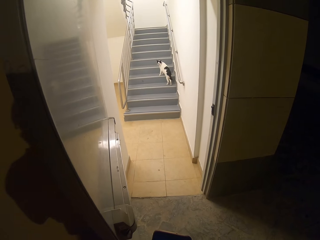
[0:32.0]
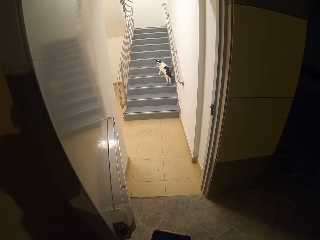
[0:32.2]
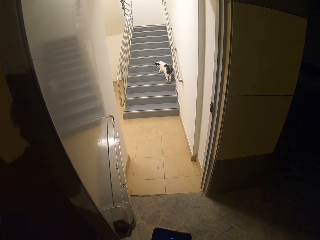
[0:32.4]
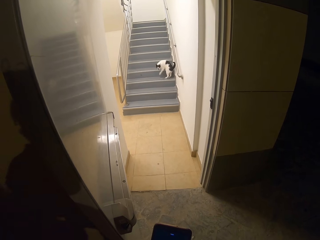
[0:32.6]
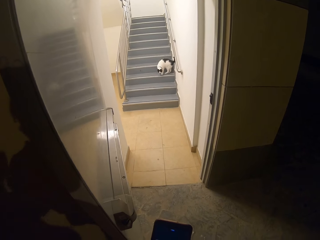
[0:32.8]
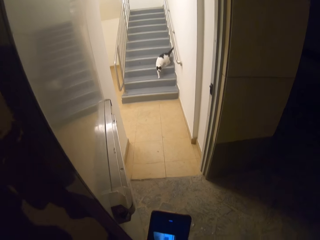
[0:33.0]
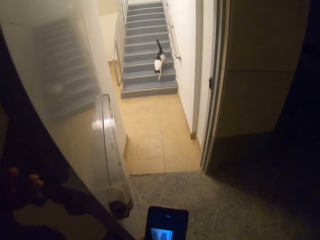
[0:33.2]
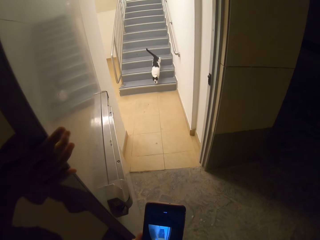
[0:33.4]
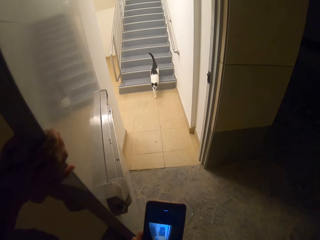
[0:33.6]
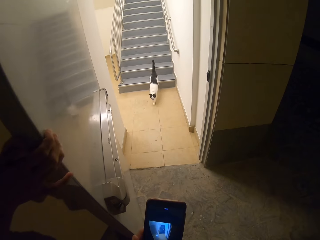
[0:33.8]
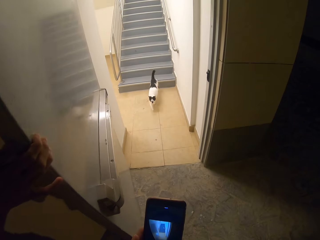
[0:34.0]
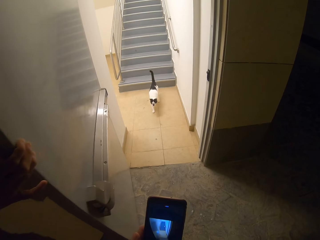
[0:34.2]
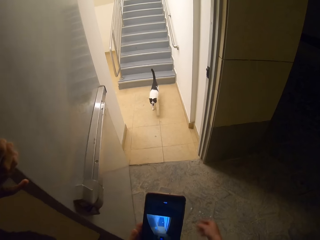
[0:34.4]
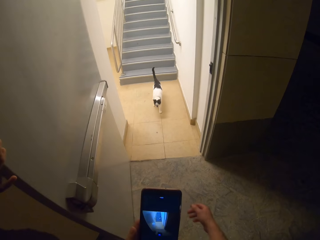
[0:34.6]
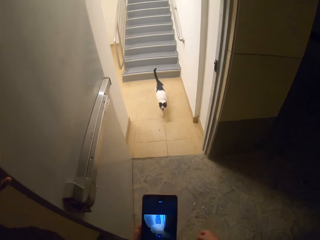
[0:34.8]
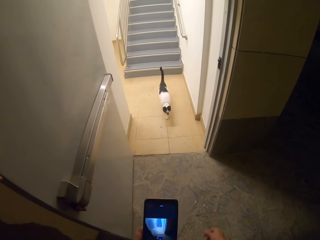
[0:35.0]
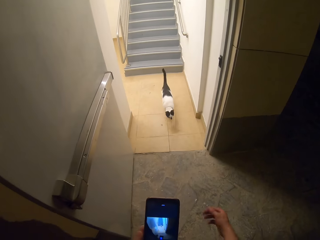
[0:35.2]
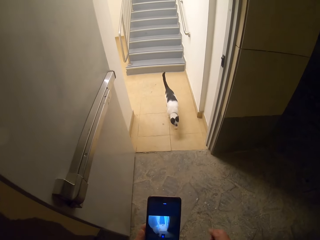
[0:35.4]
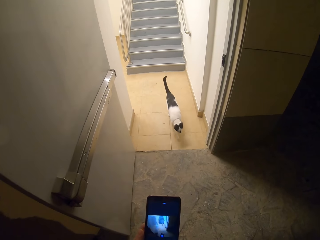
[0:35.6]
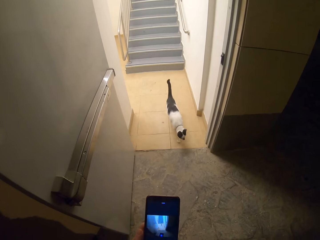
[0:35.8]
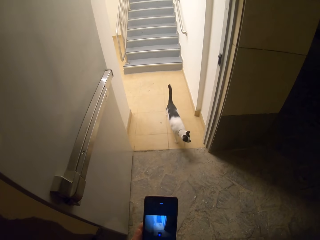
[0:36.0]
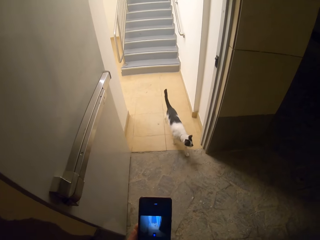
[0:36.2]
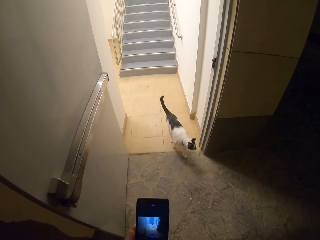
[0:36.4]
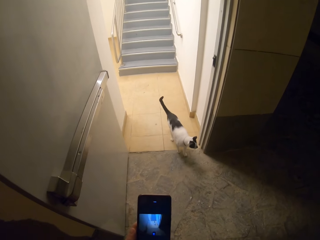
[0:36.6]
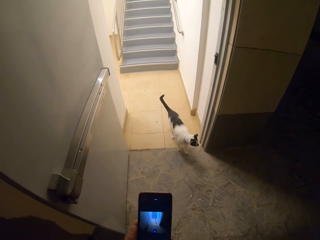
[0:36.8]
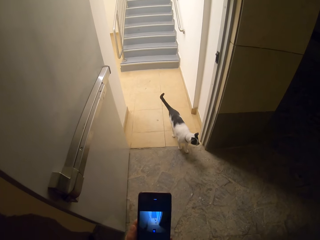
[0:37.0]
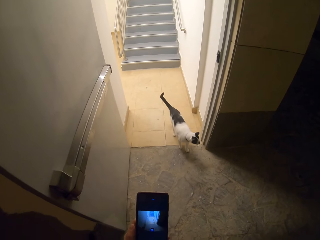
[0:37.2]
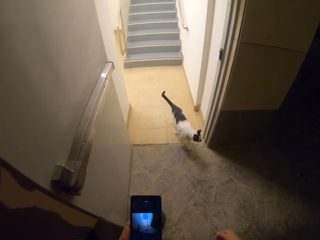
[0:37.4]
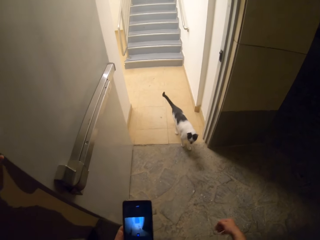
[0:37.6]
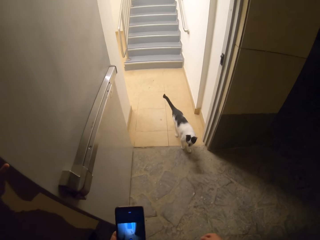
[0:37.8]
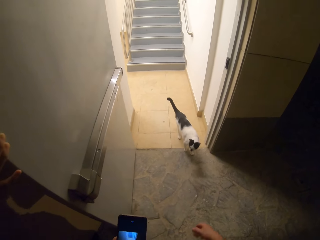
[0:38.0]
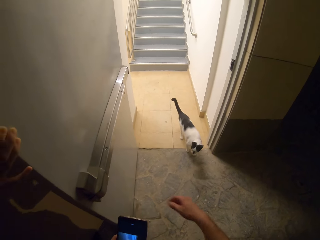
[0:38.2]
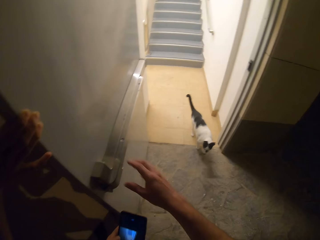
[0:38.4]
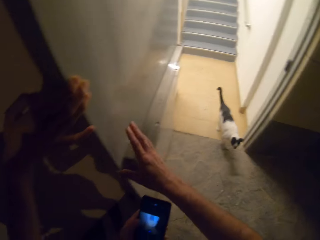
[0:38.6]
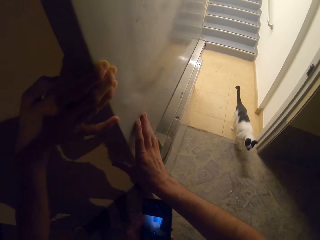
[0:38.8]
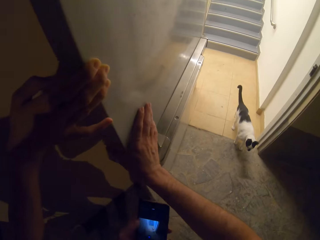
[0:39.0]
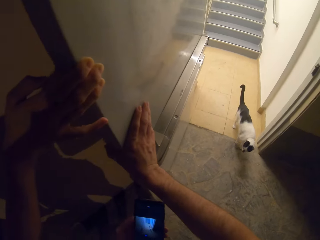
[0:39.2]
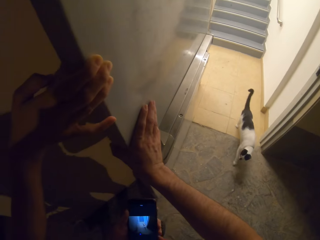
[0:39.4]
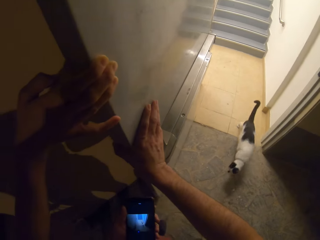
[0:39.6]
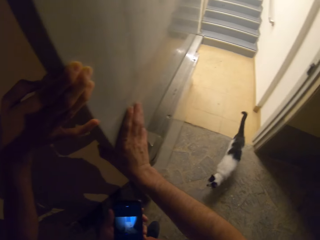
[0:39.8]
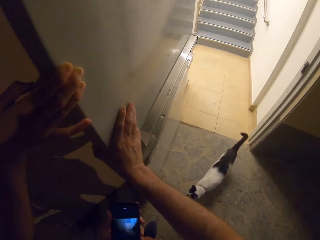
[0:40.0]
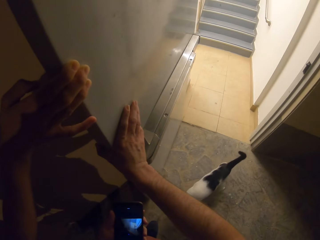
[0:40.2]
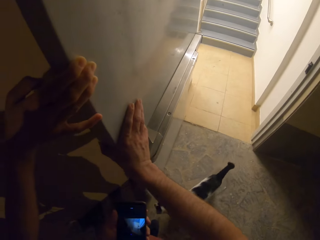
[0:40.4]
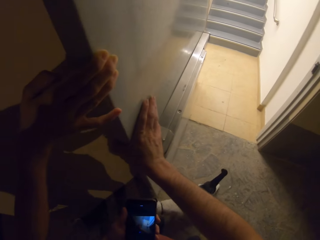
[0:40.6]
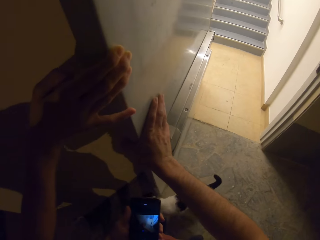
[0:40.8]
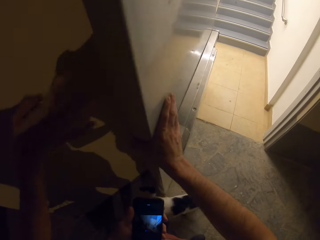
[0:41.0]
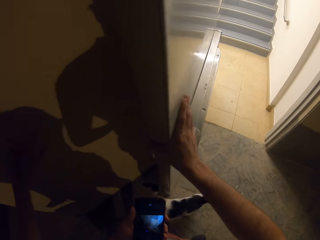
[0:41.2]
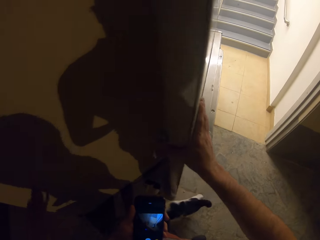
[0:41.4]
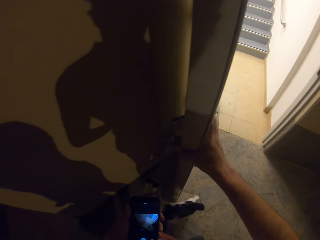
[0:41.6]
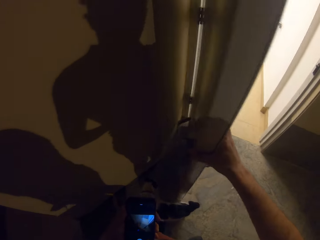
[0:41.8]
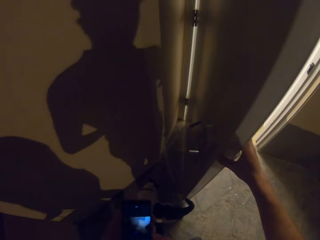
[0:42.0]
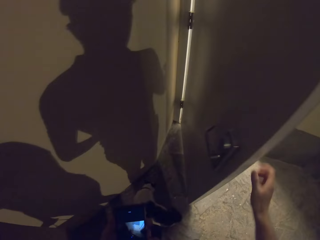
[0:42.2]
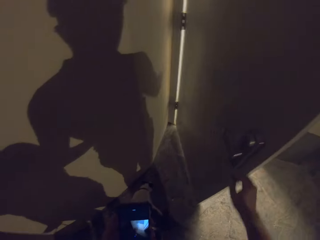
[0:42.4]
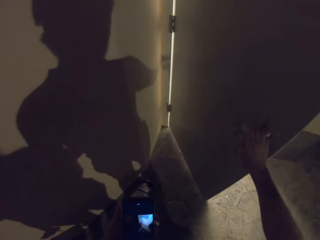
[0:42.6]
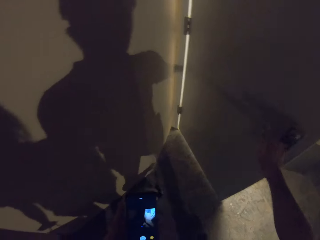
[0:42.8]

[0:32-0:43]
A woman pushes the door. The camera wearer pushes the door.

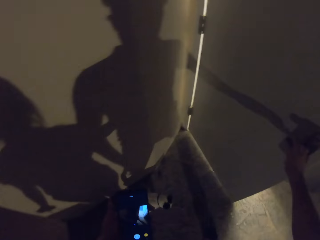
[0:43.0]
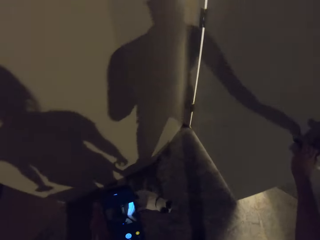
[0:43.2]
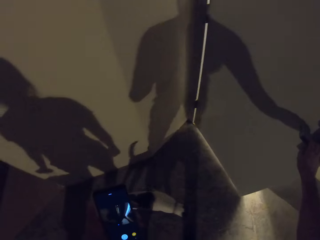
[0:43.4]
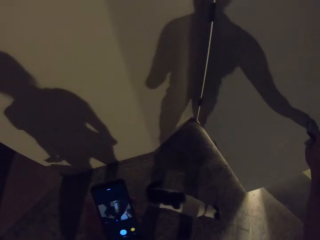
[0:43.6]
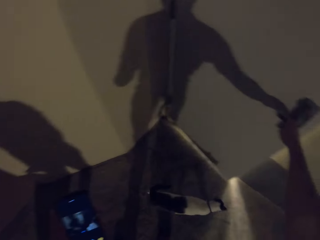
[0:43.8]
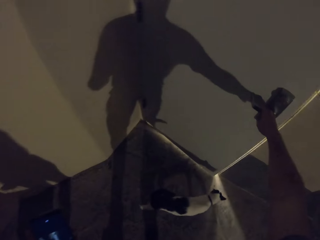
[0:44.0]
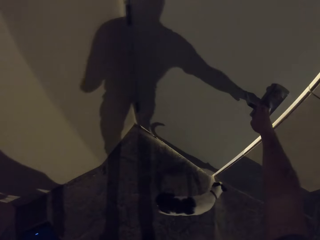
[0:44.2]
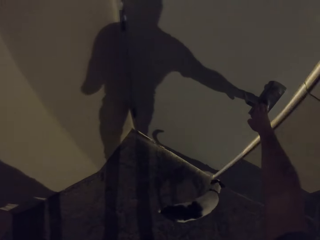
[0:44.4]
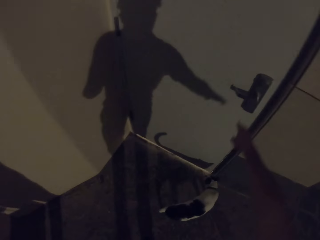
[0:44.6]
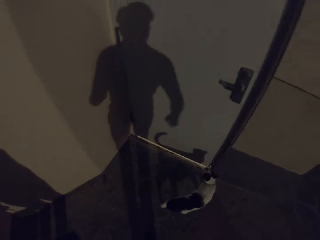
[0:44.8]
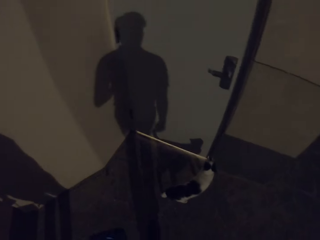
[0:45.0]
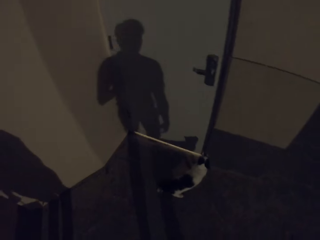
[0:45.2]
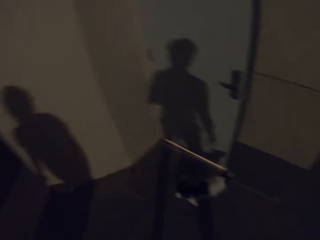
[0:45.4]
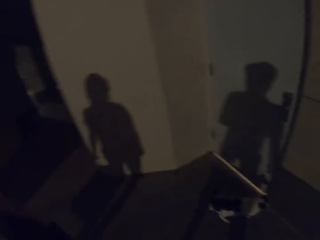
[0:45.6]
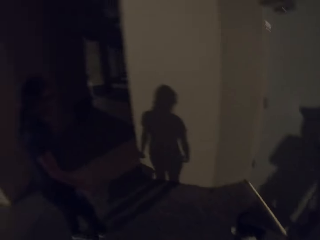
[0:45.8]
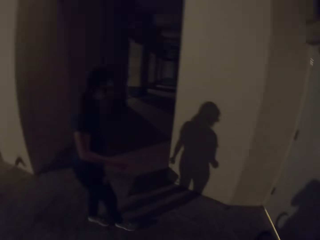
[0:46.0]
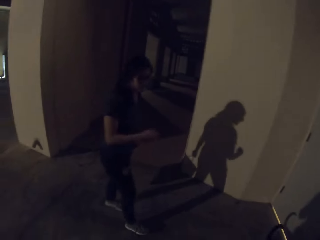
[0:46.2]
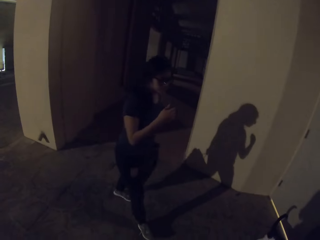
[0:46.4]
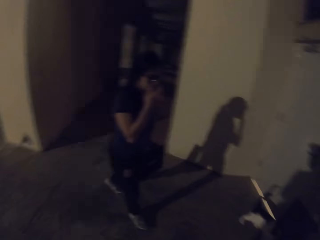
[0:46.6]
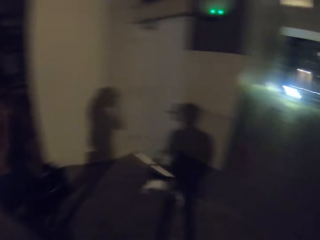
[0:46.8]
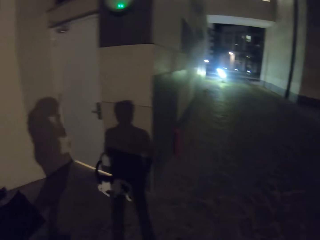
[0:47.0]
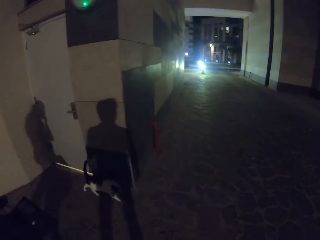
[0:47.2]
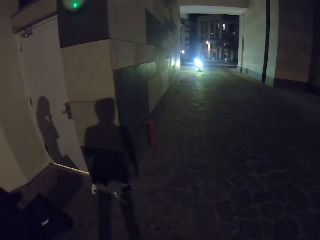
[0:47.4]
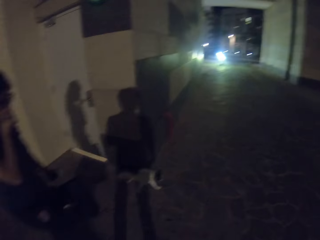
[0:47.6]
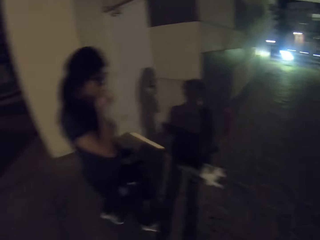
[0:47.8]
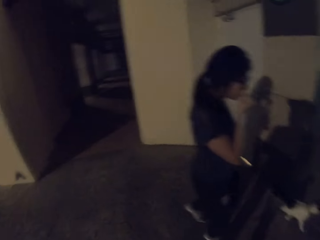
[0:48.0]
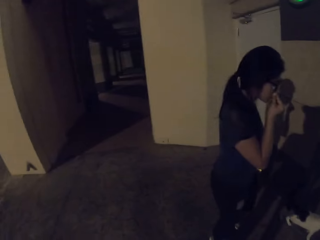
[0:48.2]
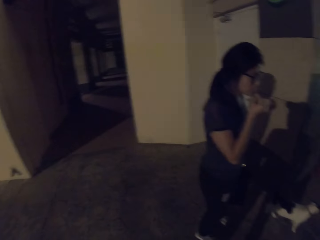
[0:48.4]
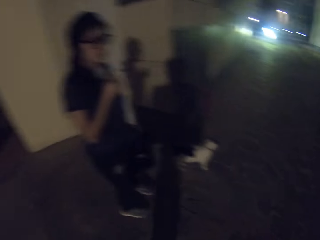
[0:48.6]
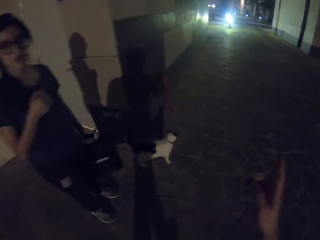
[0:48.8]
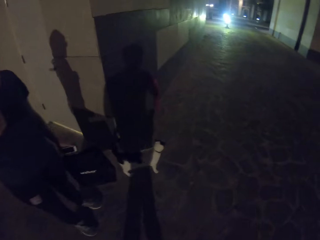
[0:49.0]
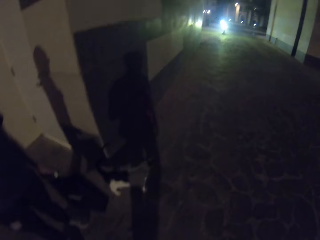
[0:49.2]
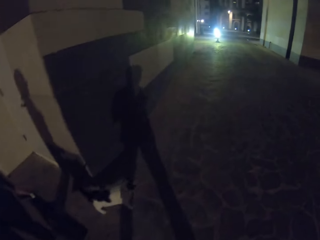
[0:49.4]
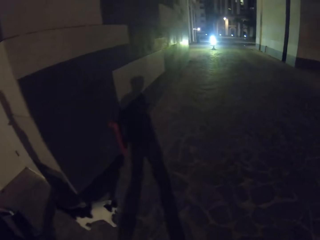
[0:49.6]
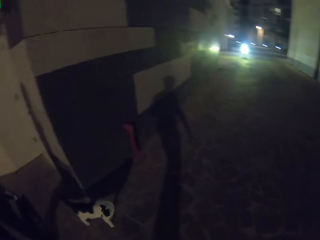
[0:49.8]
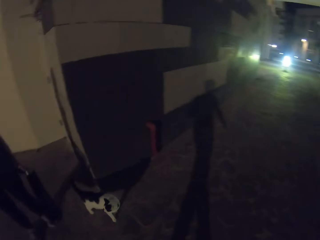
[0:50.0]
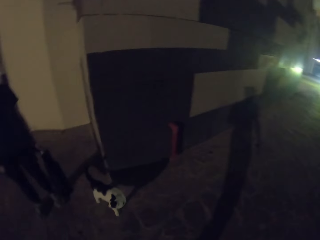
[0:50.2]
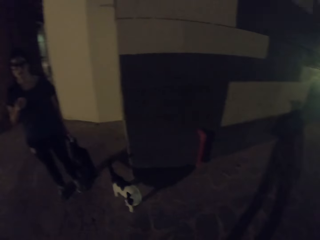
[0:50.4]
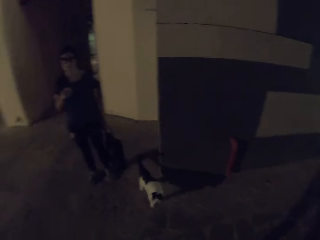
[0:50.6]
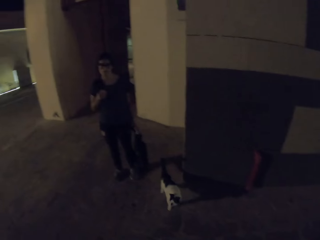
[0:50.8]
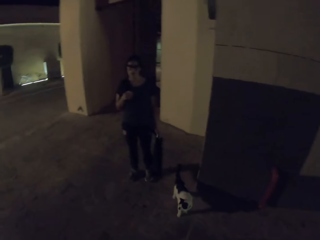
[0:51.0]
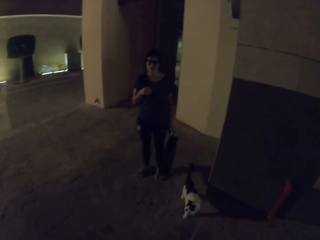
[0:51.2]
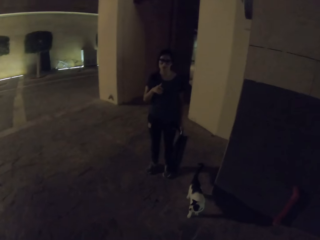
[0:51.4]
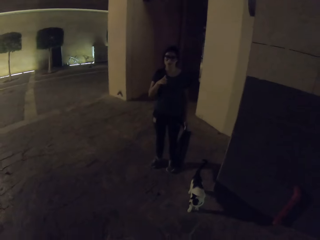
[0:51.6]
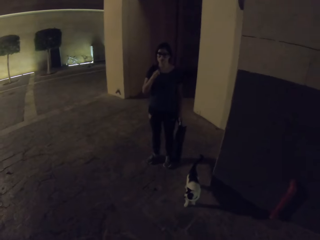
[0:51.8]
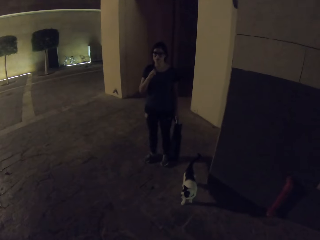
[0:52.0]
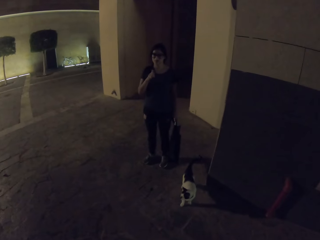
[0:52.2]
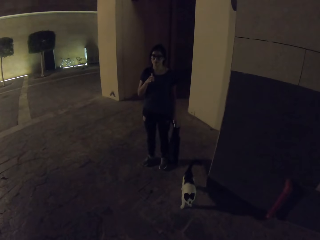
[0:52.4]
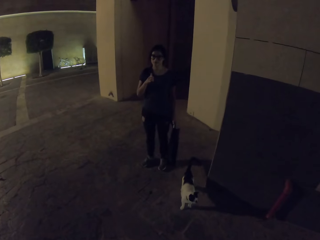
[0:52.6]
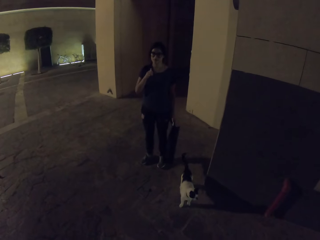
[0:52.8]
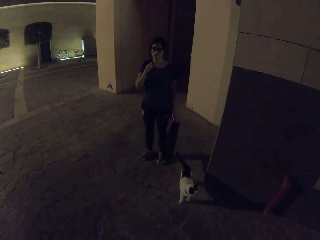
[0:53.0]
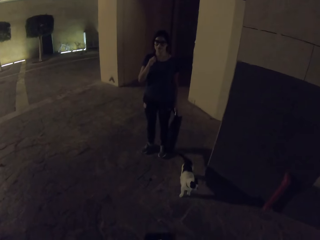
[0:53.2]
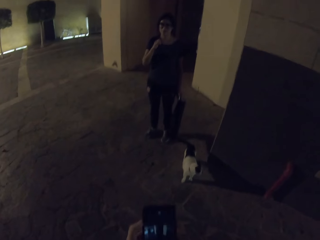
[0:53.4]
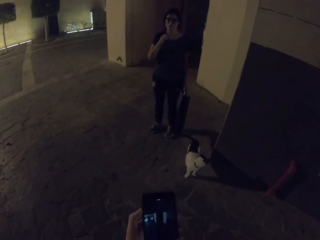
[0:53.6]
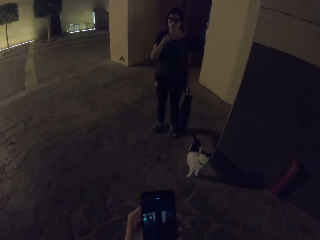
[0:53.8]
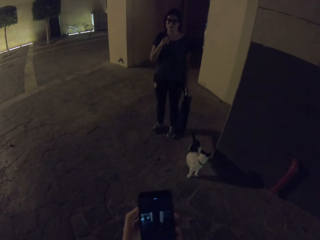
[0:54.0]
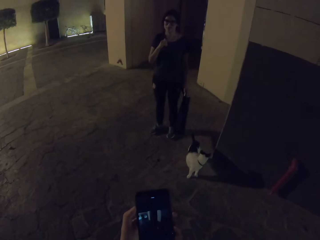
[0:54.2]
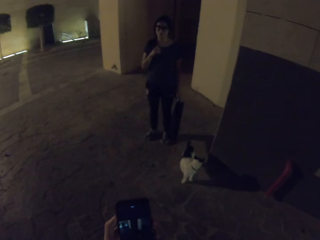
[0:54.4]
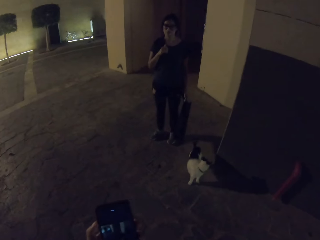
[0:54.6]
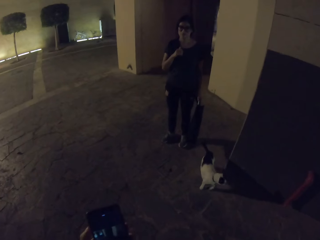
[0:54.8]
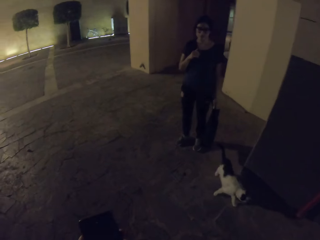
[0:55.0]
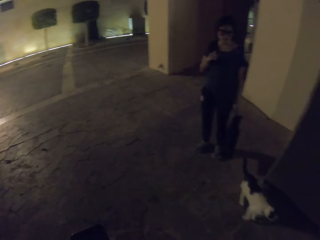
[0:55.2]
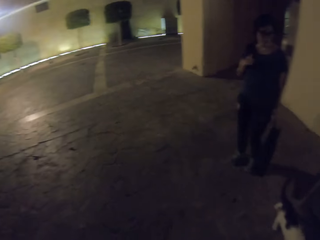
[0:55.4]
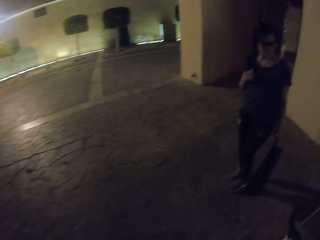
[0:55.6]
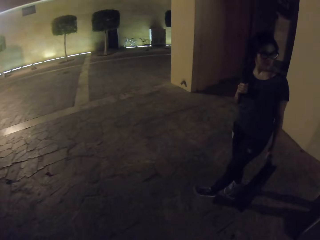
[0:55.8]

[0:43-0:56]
The camera wearer closes the door. A woman moves her hand. The woman walks beside the camera wearer. The camera wearer goes out. He gestures with his hand. He walks beside the house. He looks at the woman. He looks at the phone.
